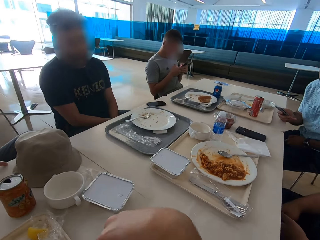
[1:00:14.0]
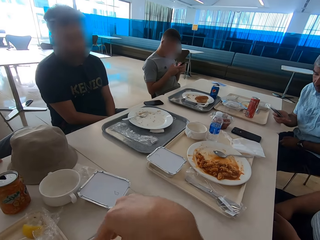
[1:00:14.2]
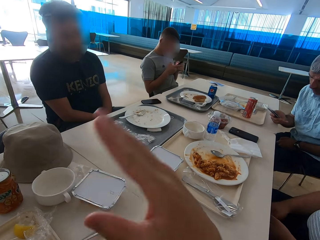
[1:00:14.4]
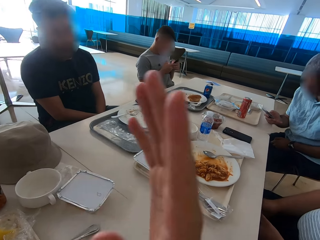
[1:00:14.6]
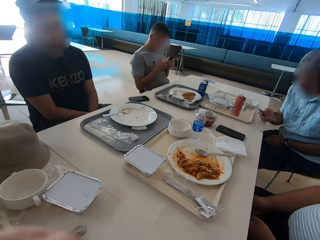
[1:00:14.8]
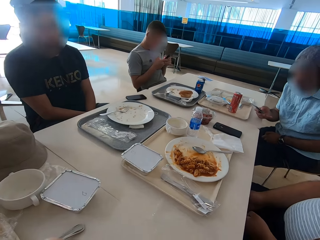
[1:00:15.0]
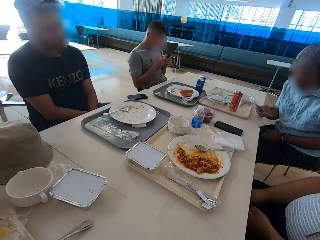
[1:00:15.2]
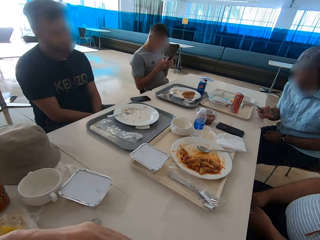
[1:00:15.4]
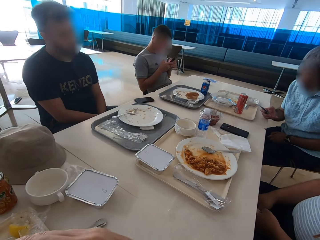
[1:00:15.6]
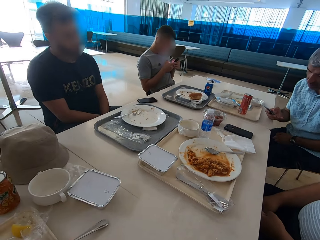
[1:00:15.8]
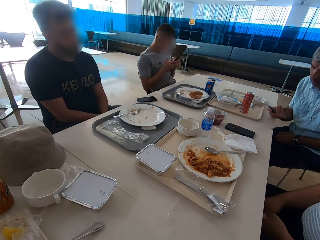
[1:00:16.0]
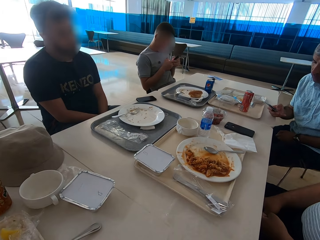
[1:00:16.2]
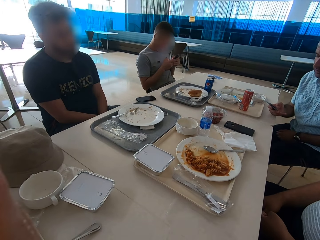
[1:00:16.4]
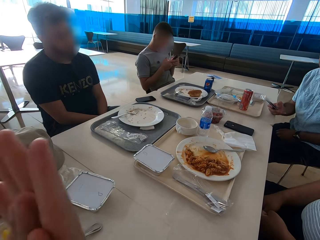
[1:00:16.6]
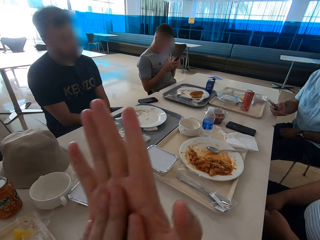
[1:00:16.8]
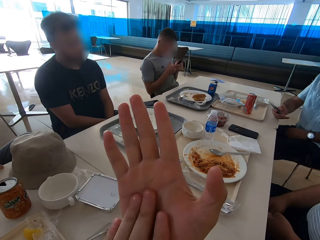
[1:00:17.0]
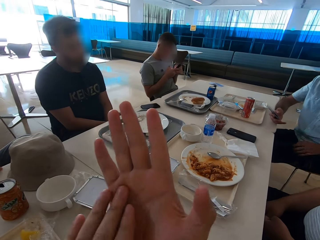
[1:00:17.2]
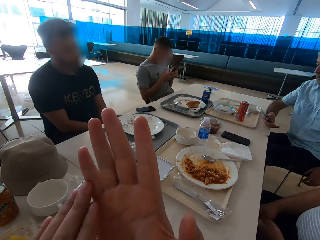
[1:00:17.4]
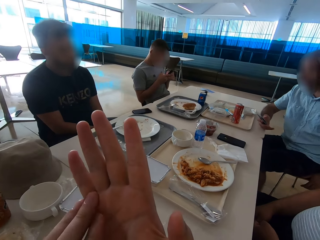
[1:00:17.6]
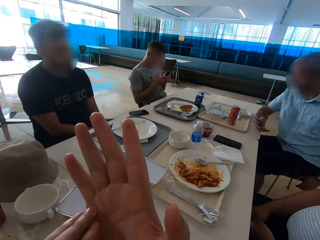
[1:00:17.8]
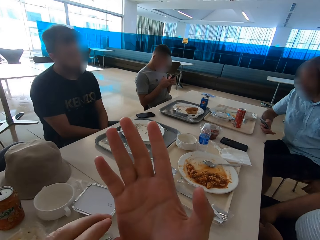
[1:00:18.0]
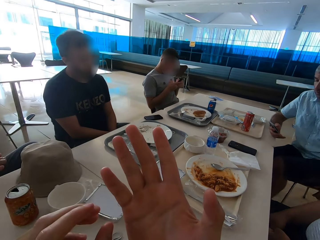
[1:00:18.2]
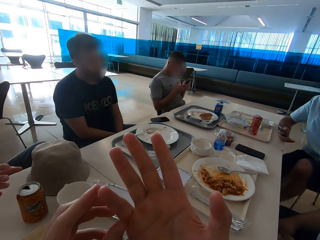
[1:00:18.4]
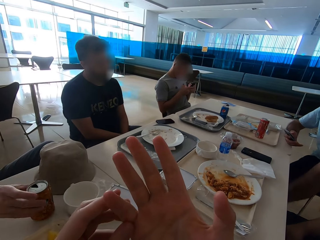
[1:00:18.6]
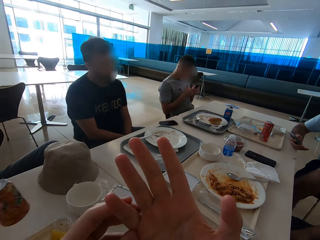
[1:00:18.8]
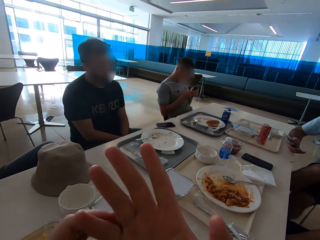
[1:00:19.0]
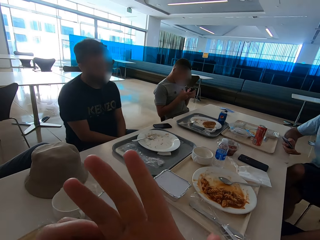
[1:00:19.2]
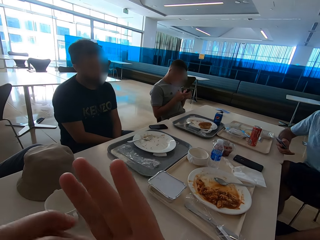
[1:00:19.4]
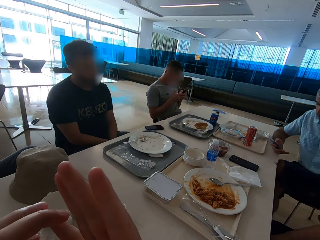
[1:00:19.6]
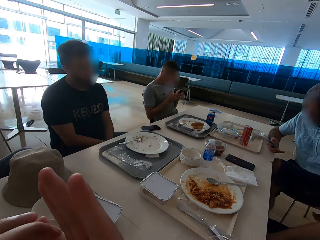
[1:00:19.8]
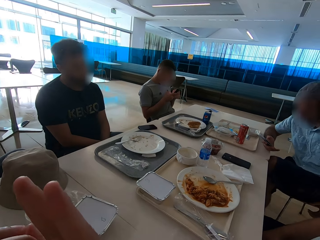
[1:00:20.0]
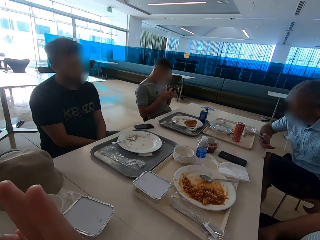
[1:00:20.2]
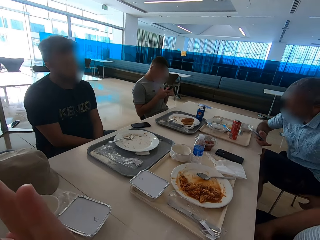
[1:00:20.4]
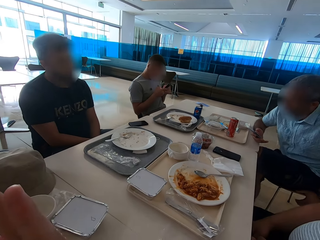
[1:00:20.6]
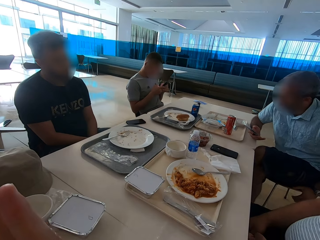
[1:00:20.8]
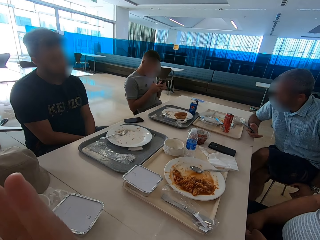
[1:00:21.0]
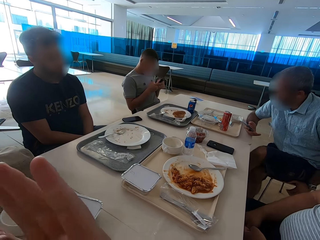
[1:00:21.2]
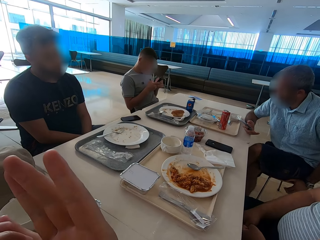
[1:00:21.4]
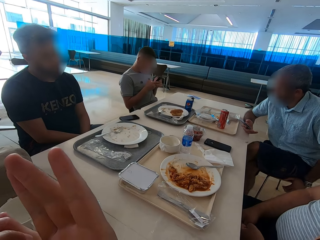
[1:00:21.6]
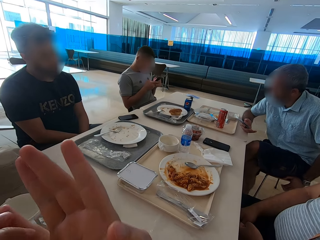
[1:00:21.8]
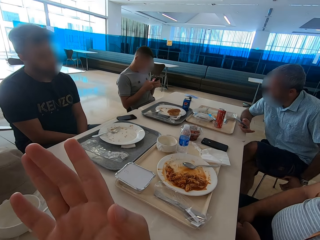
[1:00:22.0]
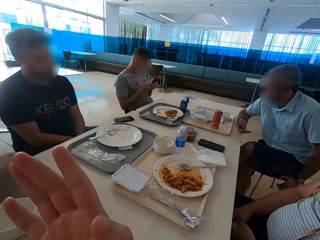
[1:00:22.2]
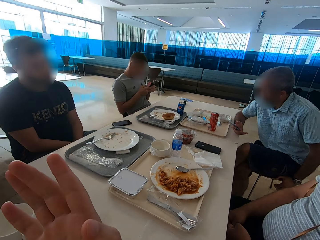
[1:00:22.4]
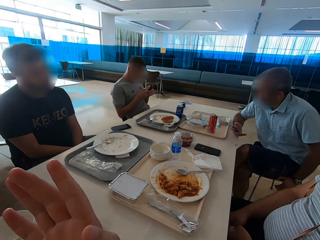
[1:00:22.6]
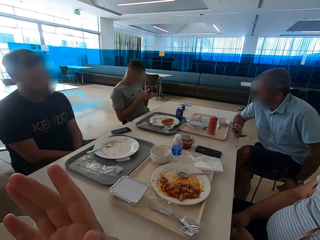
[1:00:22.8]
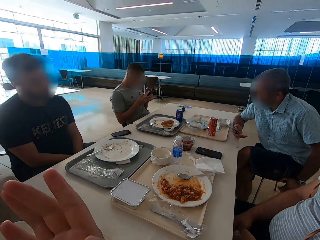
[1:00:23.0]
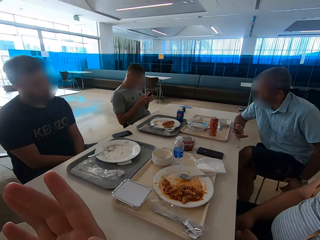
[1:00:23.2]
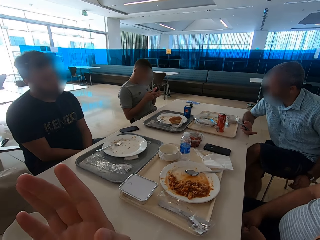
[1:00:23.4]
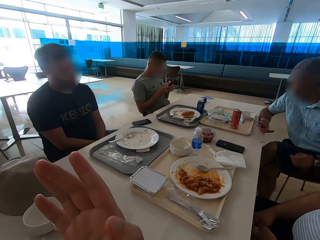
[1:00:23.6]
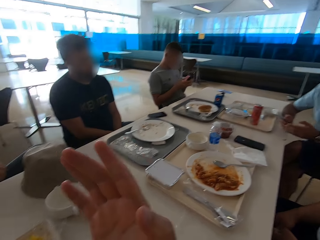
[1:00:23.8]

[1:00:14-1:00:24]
The camera wearer touches his palm. A man takes a can from the table.

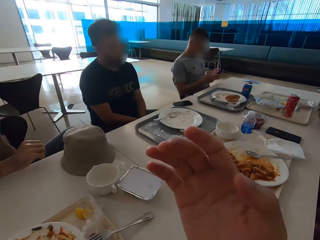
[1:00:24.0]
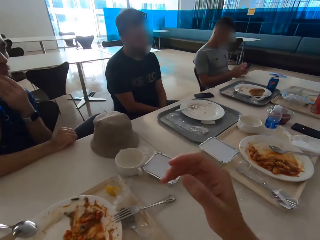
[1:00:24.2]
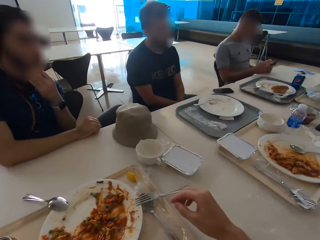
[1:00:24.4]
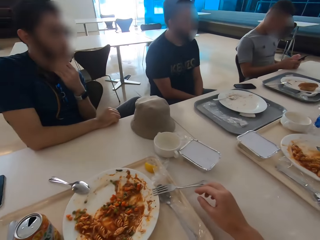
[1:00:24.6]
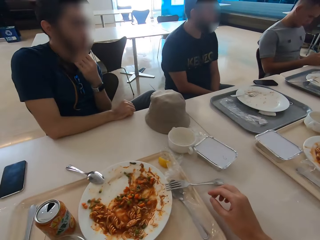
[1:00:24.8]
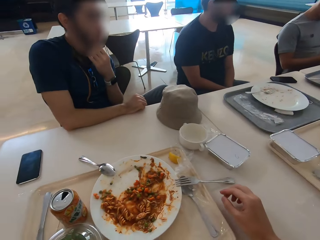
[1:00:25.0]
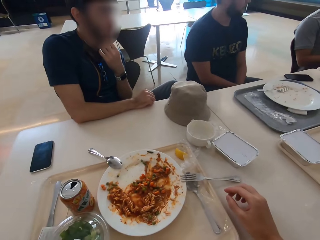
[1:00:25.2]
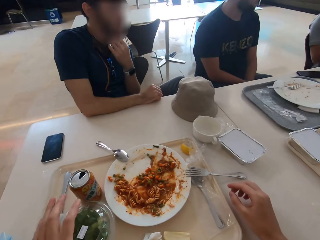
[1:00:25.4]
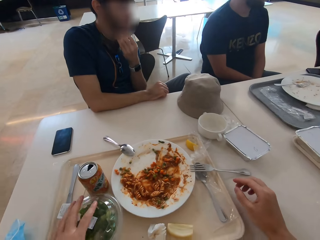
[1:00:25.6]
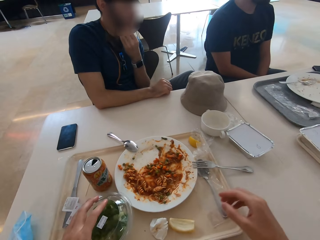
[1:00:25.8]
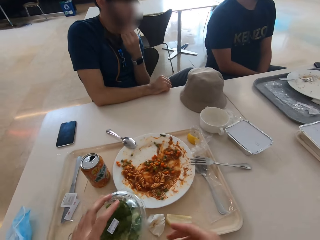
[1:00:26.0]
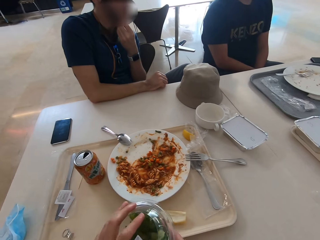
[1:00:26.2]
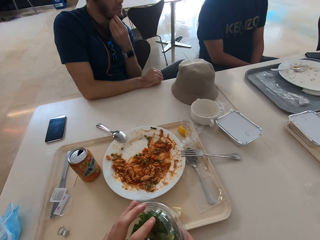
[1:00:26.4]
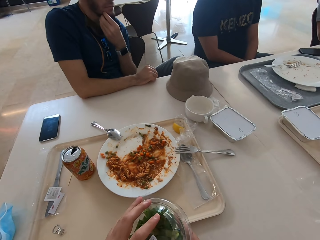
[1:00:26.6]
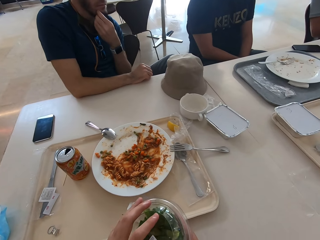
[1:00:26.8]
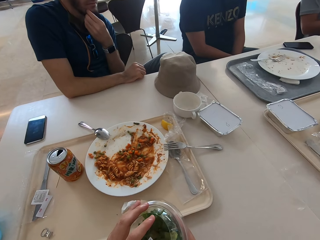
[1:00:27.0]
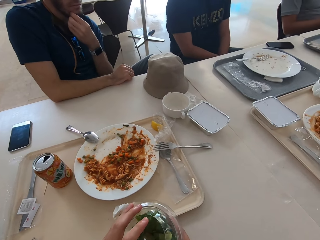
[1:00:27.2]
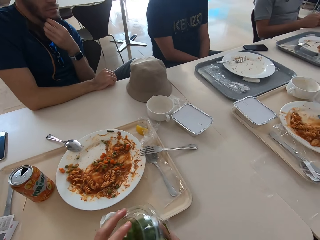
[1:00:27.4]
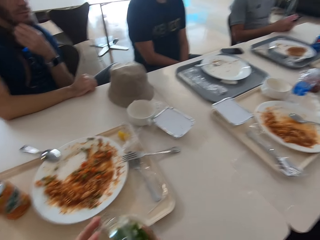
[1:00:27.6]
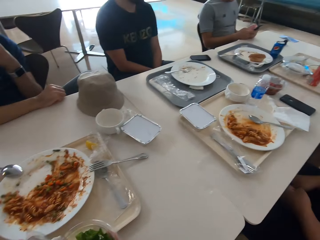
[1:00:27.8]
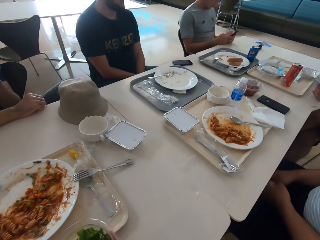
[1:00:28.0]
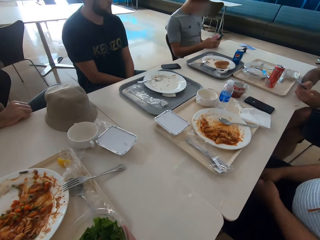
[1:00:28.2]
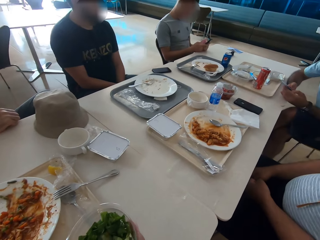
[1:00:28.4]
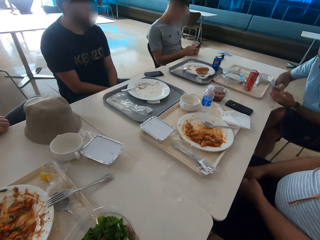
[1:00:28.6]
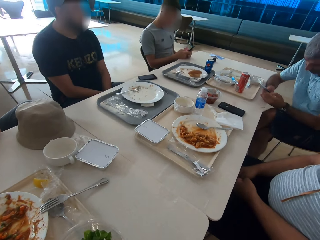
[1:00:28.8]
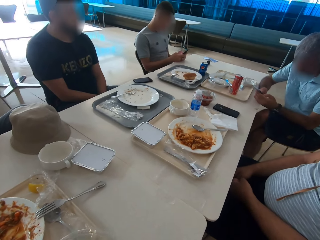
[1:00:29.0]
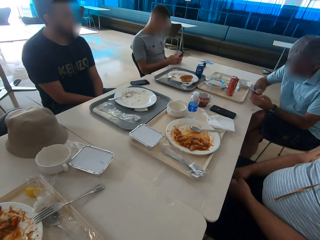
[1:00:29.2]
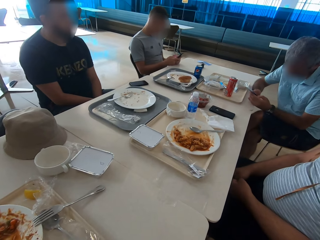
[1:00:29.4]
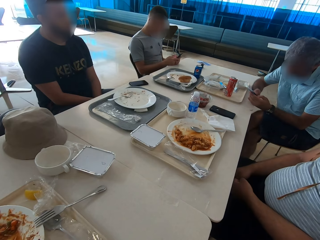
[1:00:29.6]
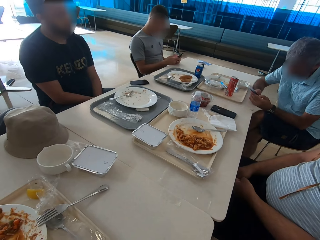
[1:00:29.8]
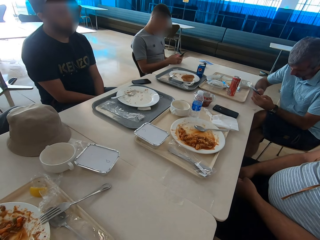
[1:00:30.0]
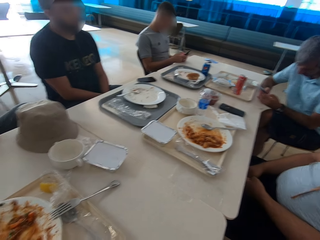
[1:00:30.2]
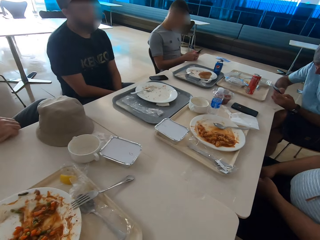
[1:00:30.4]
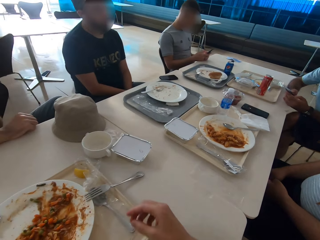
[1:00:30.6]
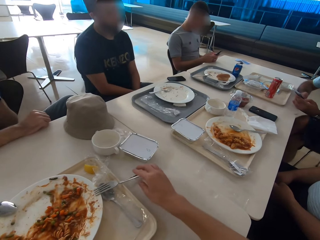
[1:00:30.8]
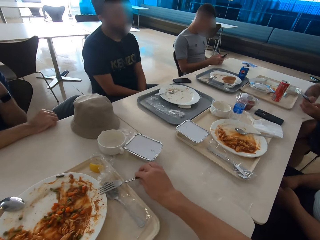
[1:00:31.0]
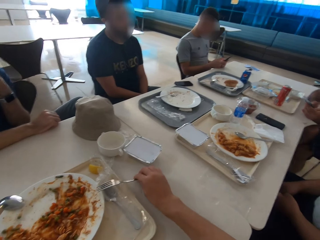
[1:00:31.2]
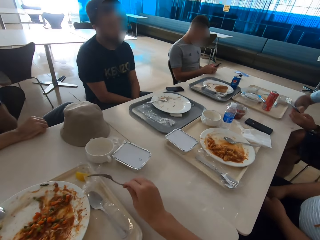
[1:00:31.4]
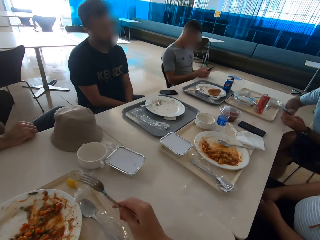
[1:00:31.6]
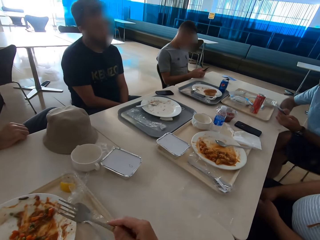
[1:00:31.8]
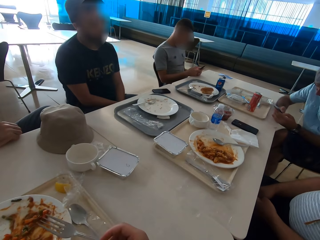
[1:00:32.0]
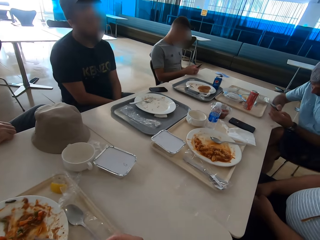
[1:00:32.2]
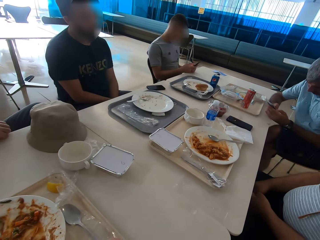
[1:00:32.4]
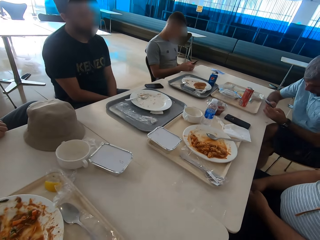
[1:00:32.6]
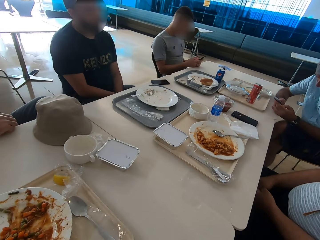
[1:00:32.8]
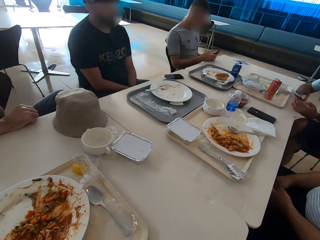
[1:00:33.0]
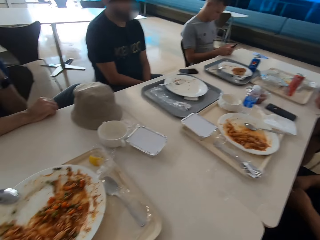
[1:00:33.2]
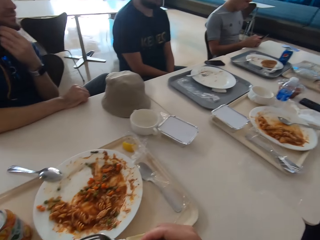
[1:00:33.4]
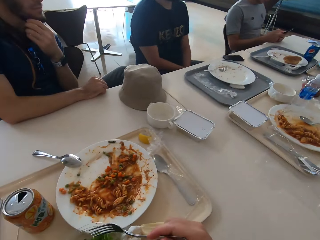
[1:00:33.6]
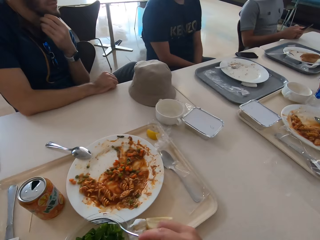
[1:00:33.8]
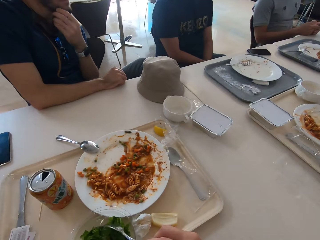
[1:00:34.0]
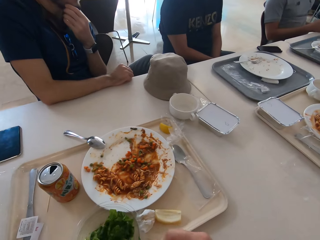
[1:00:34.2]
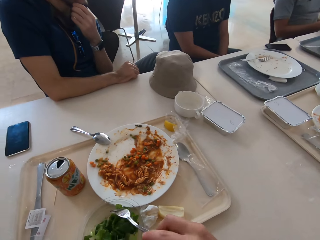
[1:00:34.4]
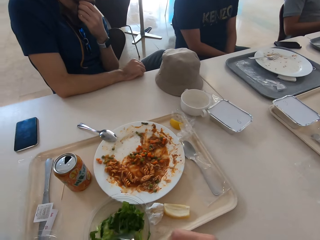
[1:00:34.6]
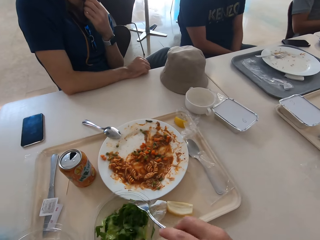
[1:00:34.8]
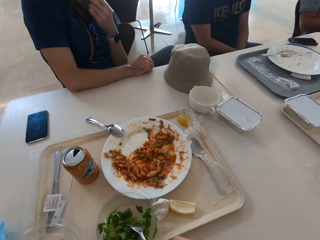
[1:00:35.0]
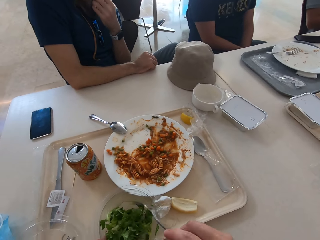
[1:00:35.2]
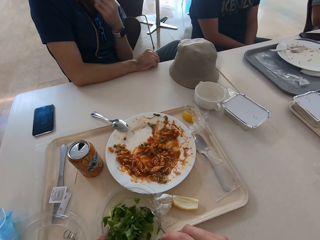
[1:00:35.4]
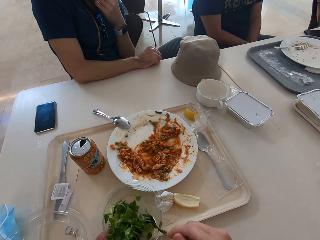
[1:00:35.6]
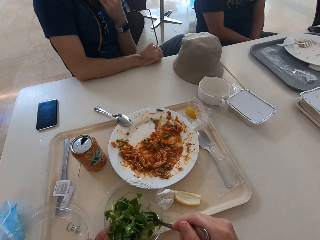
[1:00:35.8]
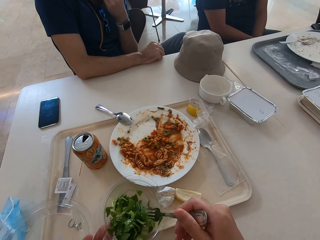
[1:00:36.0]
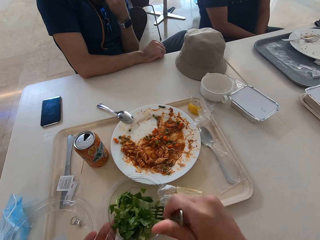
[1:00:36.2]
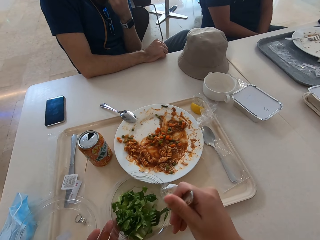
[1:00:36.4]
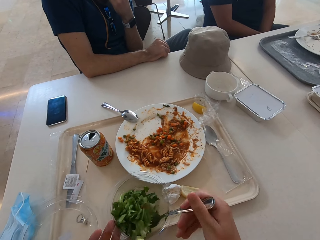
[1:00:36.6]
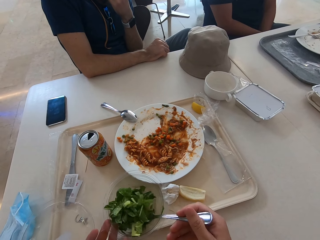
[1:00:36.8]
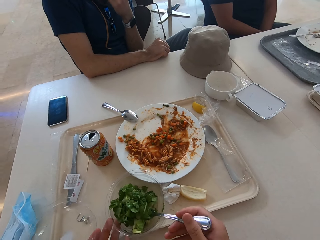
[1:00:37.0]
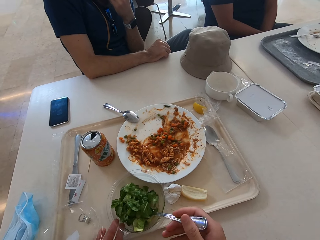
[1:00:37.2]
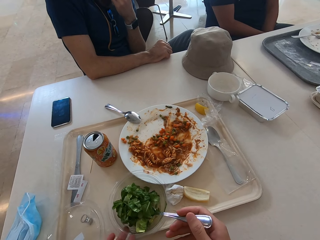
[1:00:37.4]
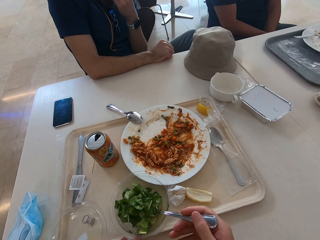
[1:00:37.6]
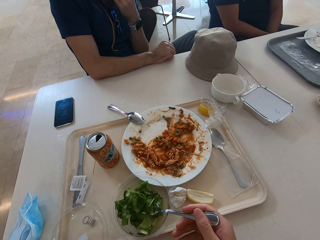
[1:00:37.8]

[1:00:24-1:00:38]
A man touches his beard. The camera wearer takes the salad. They open the salad container. They take the fork from the side of the plate. They mix the salad with the fork. They scoop the salad.
